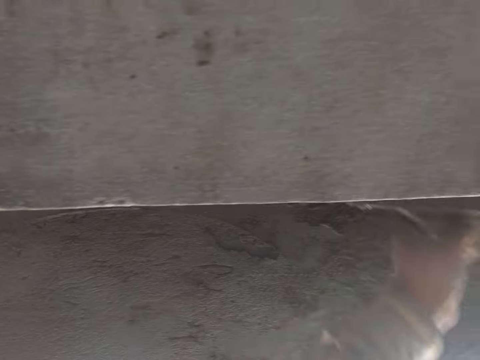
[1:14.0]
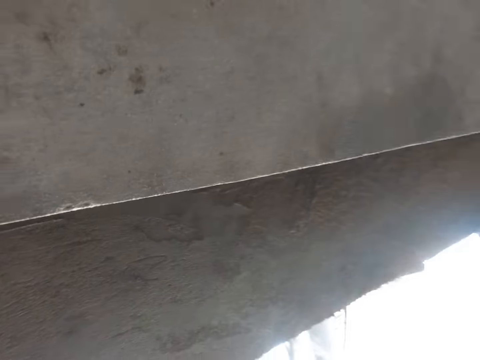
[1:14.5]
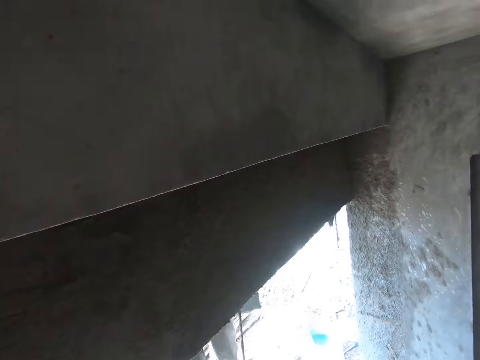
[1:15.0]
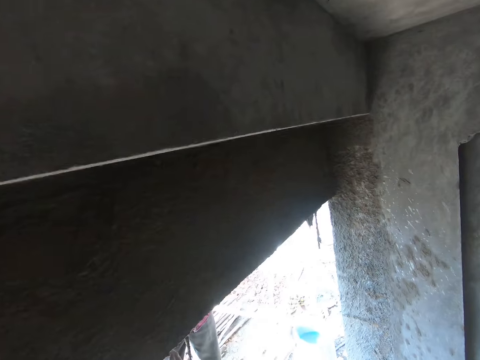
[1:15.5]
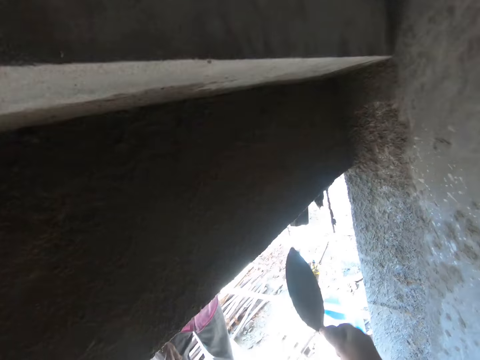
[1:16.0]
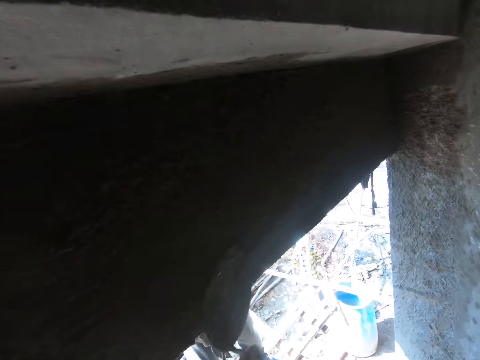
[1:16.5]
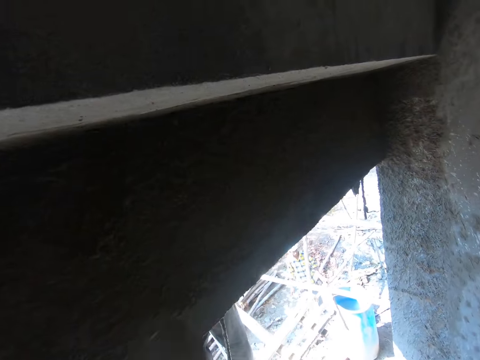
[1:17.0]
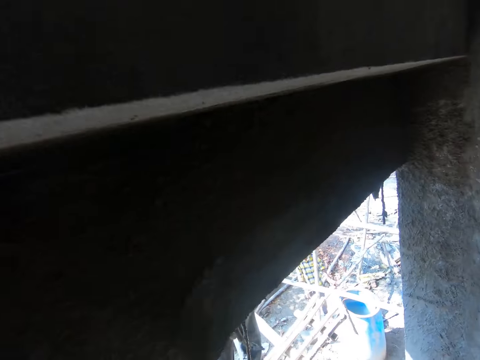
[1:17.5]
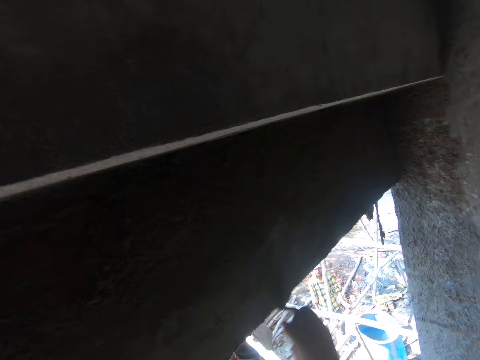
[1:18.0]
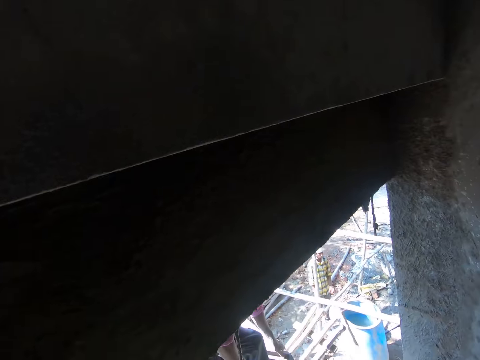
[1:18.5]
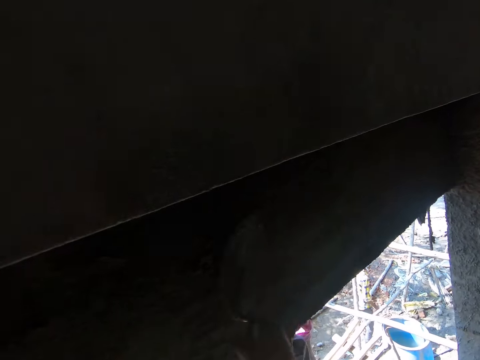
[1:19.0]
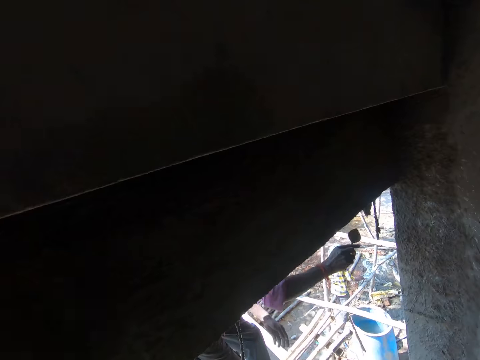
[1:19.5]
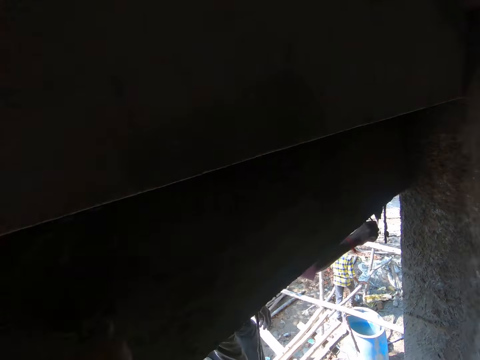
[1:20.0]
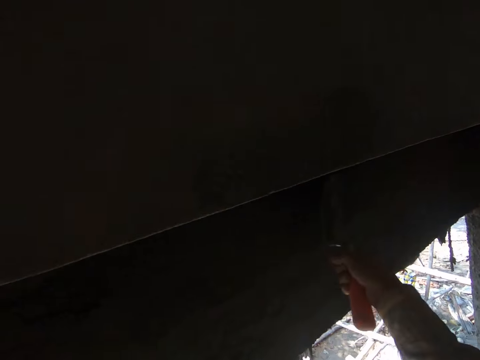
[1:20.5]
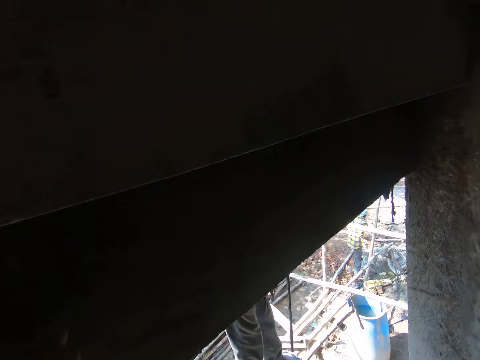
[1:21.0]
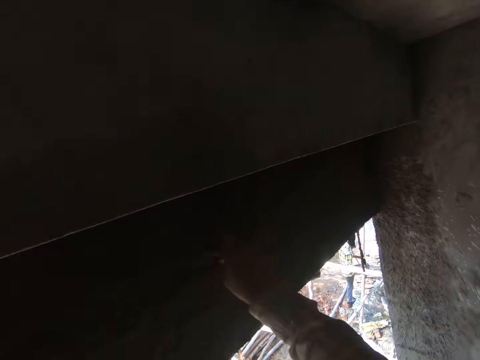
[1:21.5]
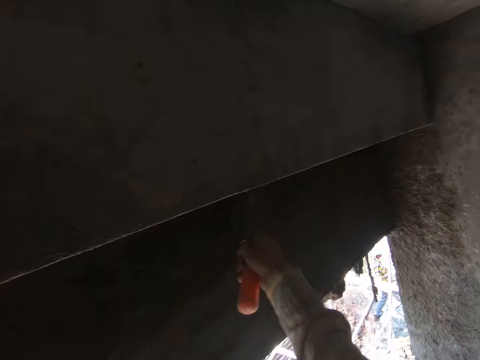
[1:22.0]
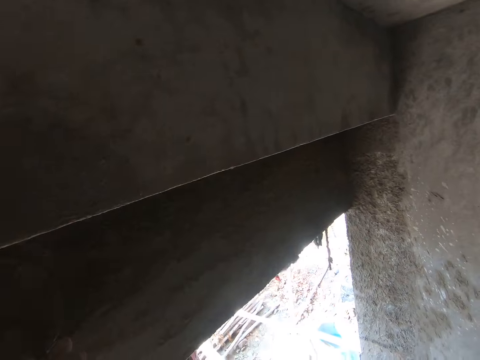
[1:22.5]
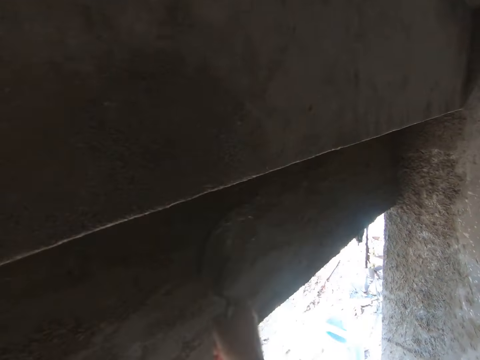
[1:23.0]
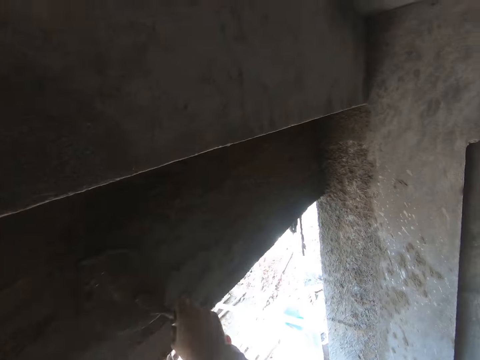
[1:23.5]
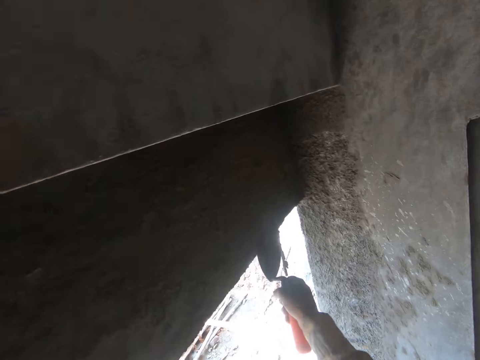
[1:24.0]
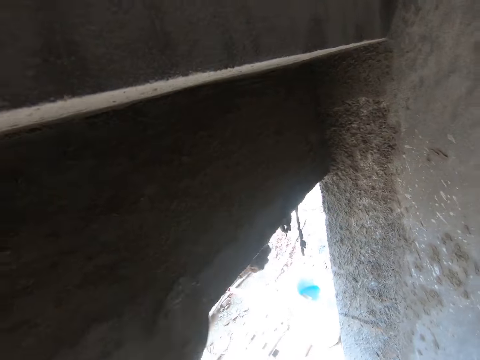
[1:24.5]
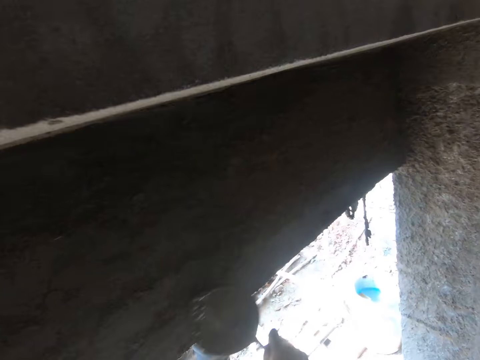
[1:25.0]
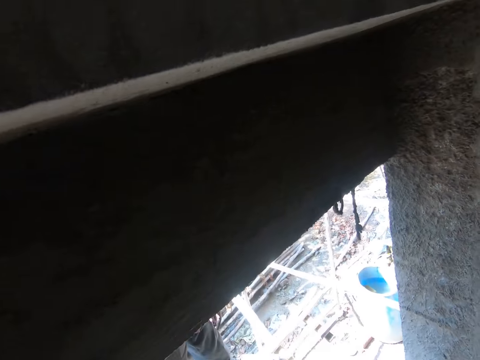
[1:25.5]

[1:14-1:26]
The camera wearer looks around the wall. He smoothens the concrete platform with the hand trowel in his right hand. A man taps on the concrete platform with a hand trowel in his right hand.

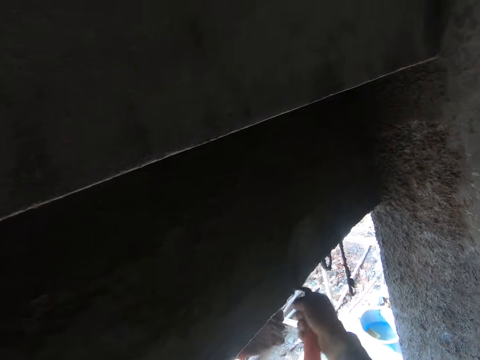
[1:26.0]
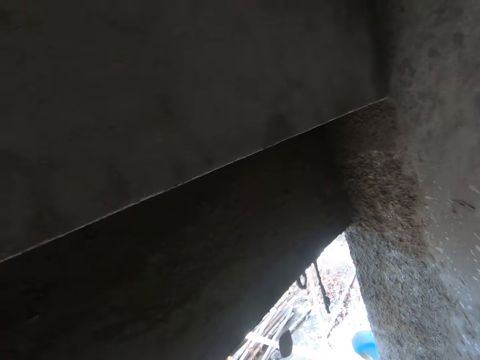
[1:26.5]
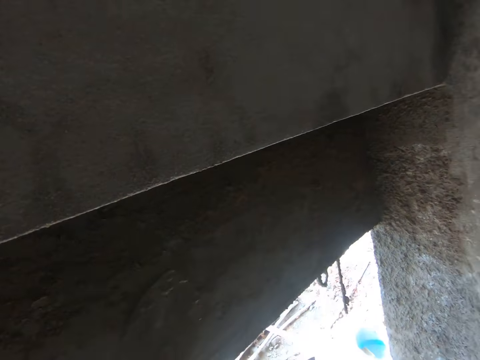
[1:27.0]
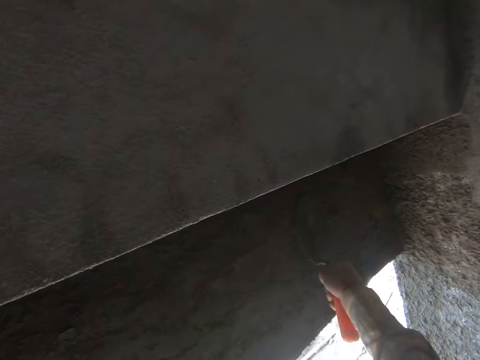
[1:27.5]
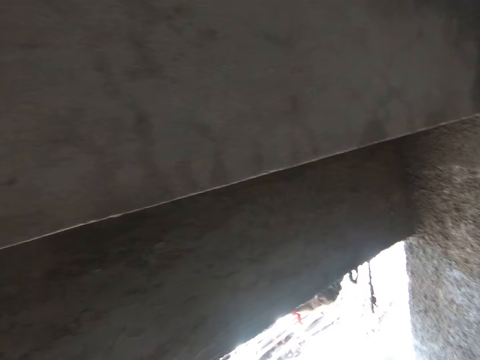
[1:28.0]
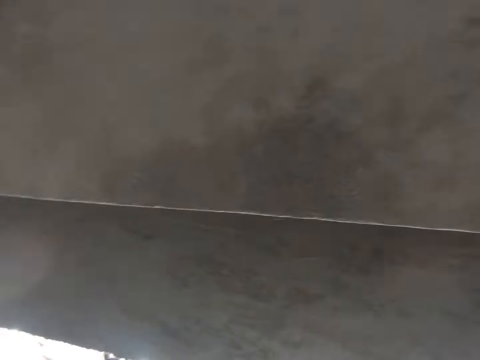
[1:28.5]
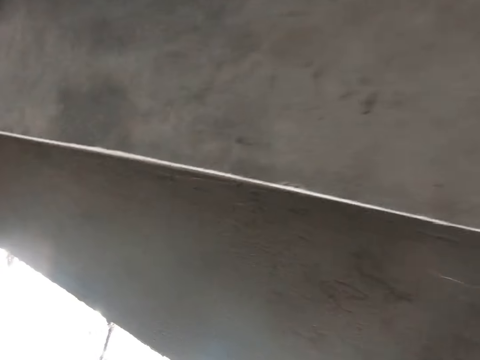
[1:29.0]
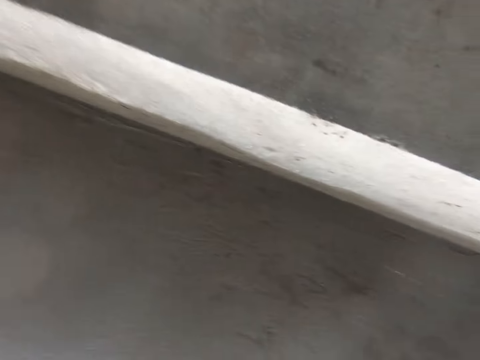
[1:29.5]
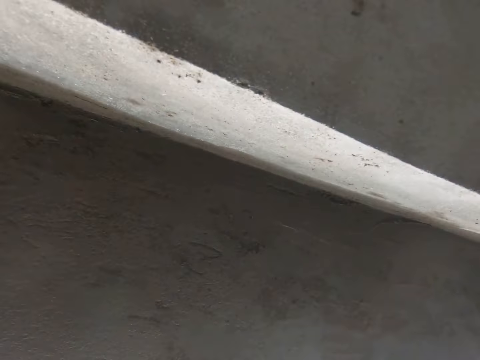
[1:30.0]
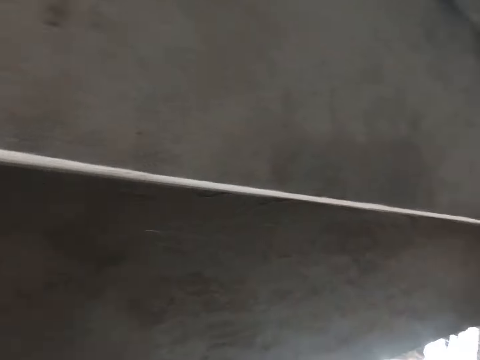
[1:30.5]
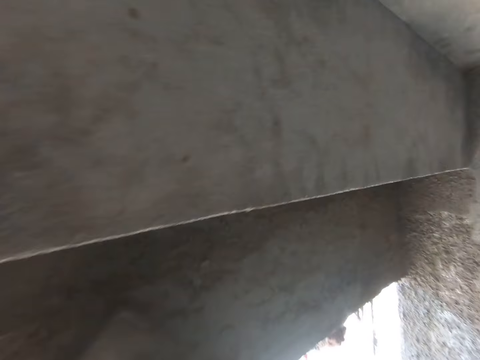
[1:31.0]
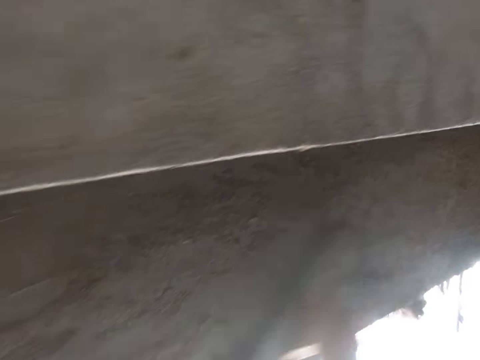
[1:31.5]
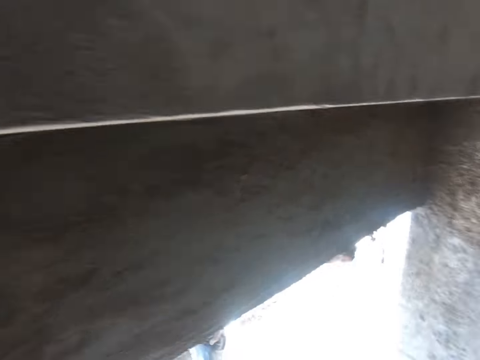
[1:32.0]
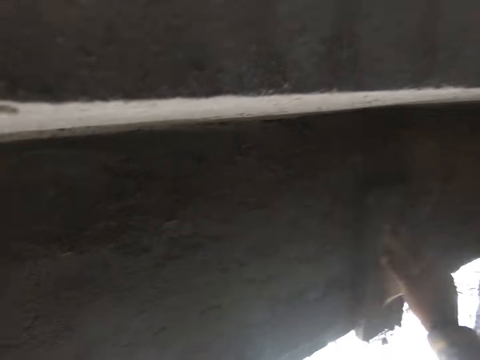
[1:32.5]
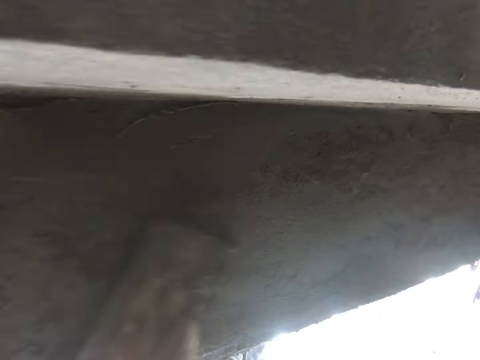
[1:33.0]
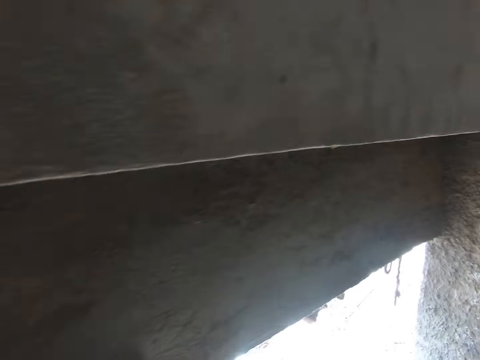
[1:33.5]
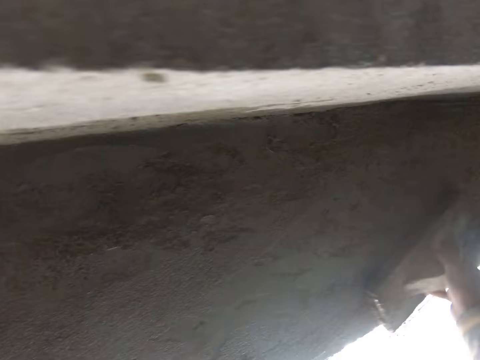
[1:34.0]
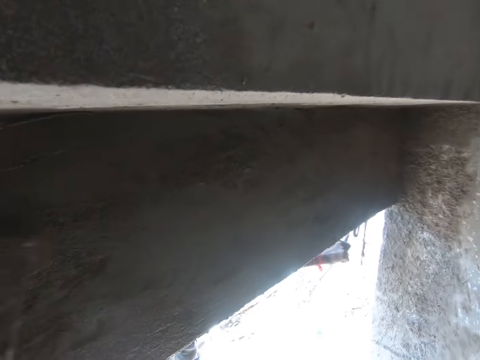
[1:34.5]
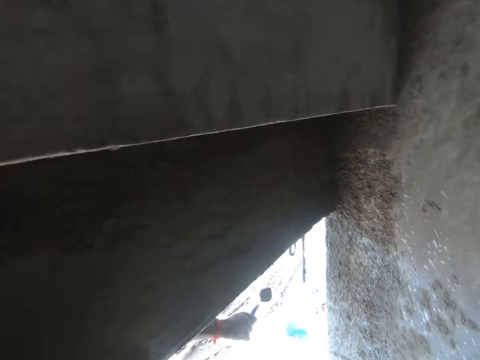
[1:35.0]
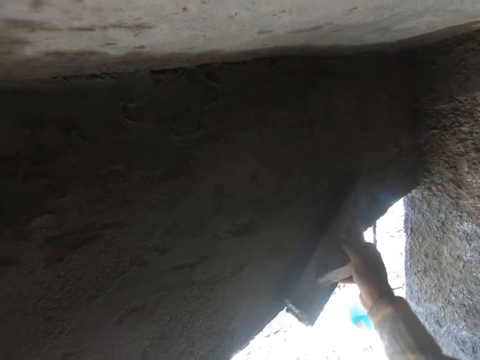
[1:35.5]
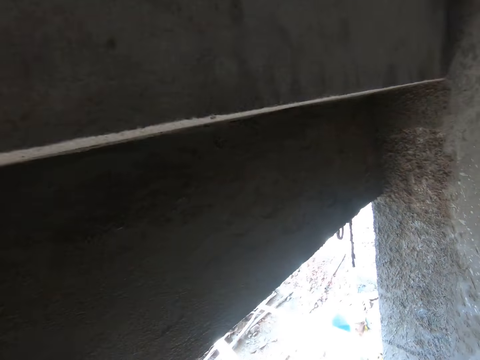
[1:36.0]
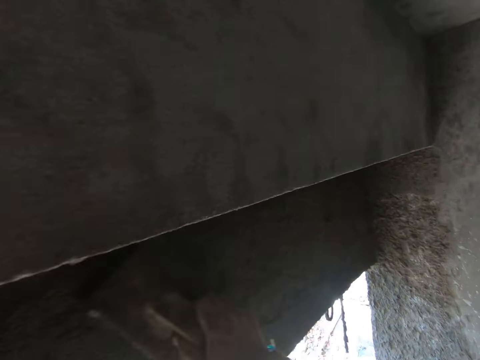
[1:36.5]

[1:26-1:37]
The camera wearer looks at the wall. He edges the concrete platform with the concrete edger in his right hand.

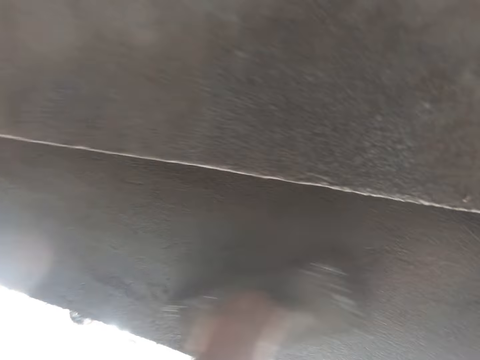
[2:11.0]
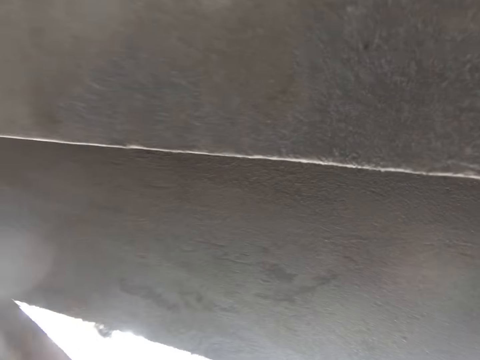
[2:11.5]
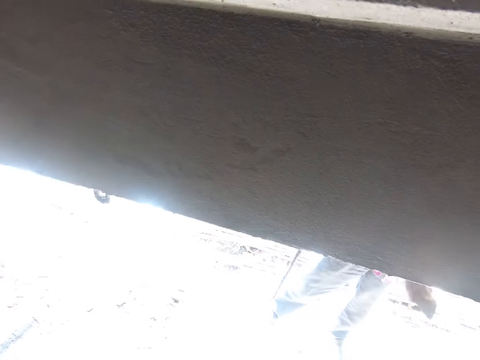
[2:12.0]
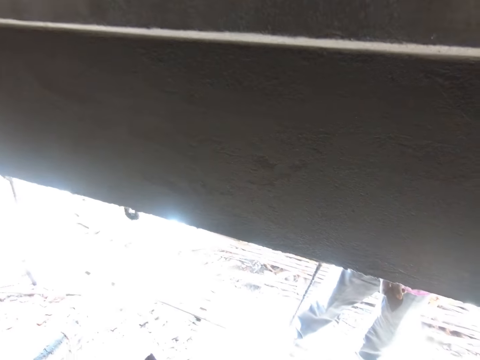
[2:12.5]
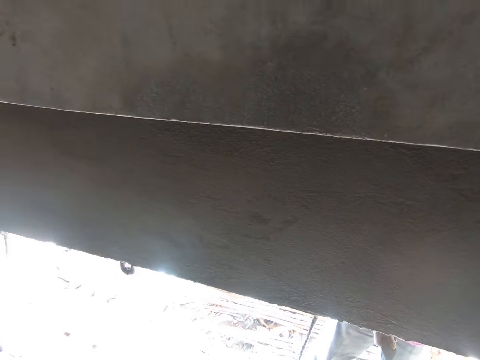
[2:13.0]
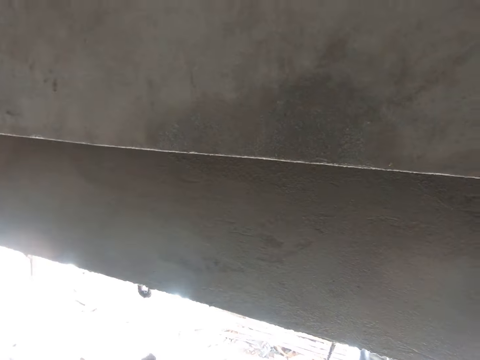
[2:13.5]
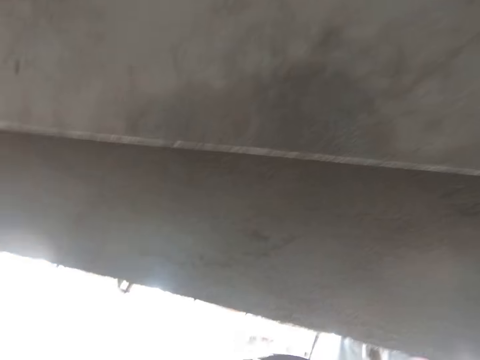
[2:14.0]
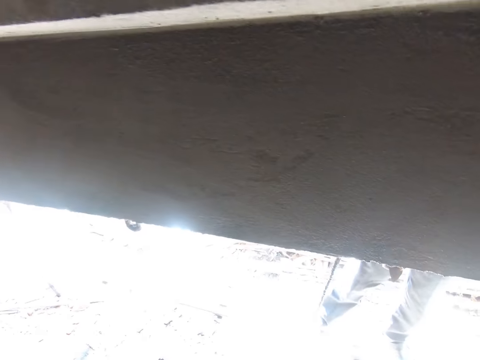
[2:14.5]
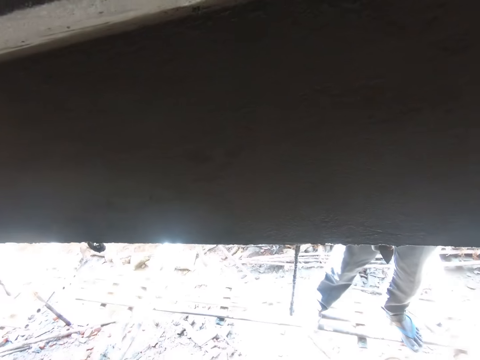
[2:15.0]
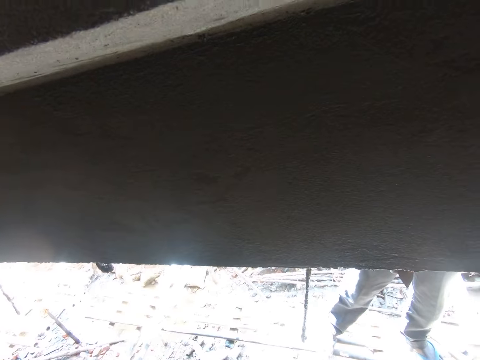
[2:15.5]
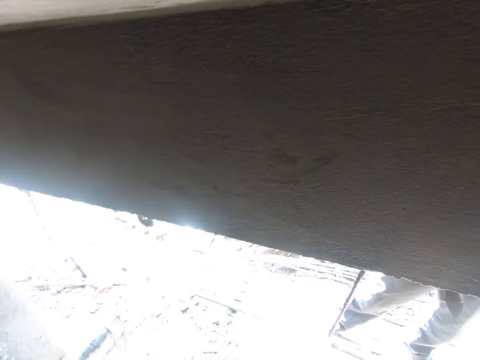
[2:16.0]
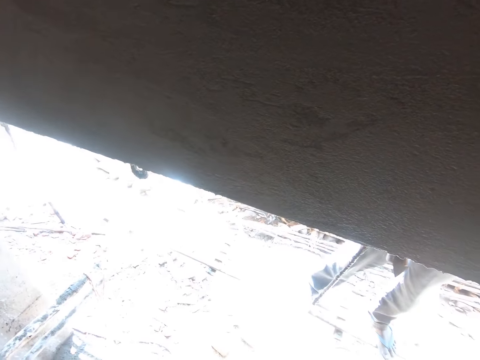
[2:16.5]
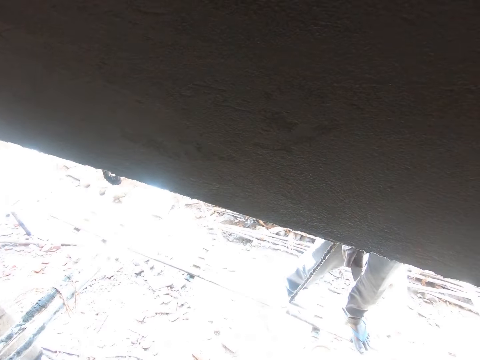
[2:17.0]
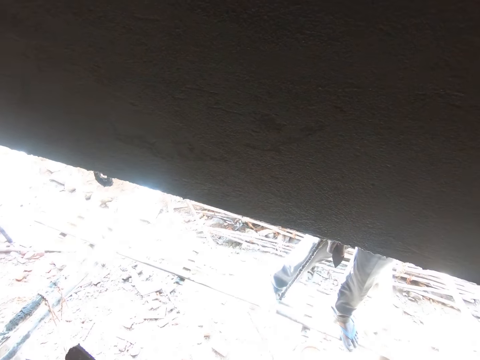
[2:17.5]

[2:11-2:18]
The camera wearer looks around.
